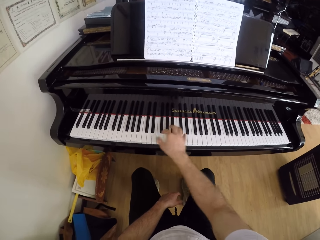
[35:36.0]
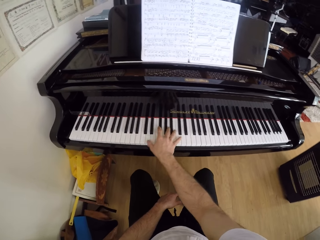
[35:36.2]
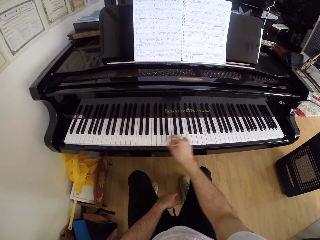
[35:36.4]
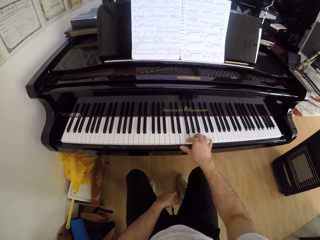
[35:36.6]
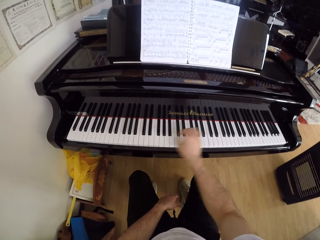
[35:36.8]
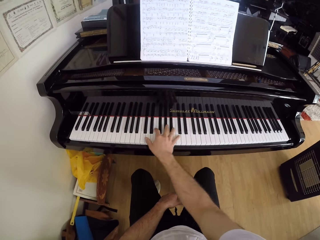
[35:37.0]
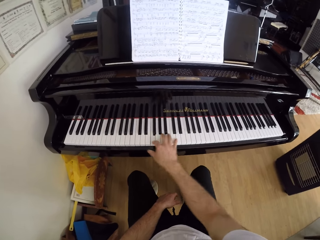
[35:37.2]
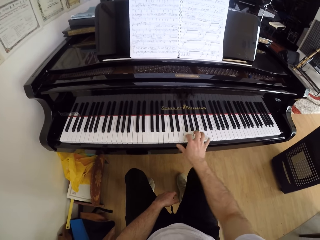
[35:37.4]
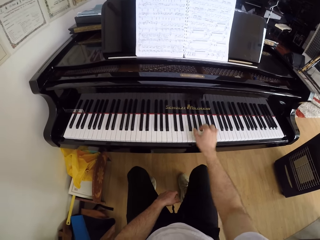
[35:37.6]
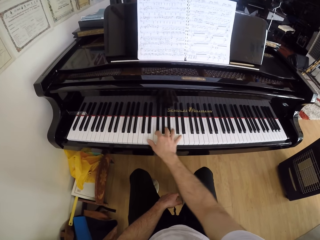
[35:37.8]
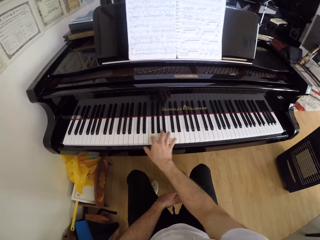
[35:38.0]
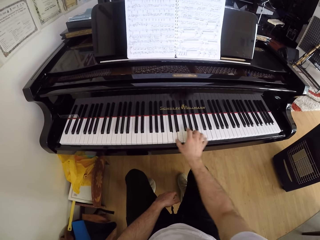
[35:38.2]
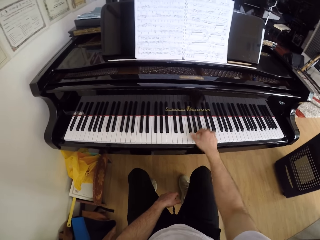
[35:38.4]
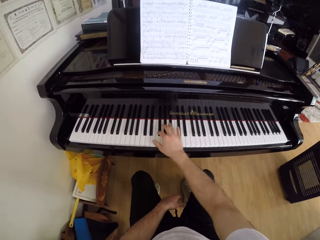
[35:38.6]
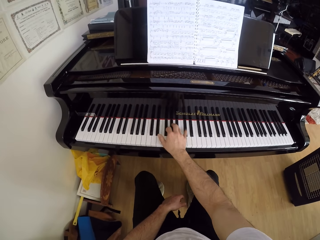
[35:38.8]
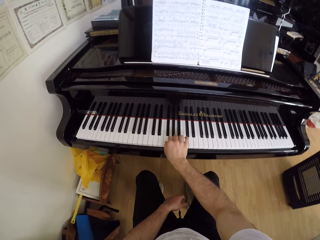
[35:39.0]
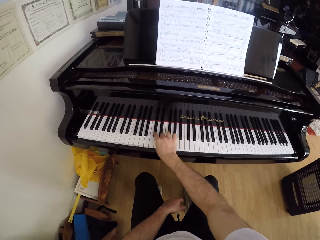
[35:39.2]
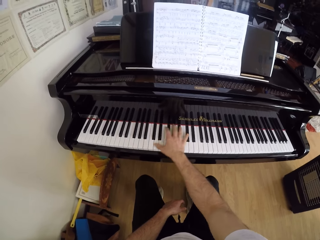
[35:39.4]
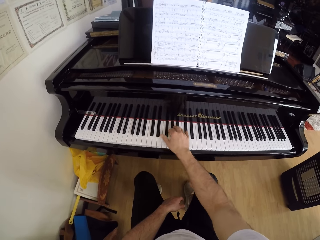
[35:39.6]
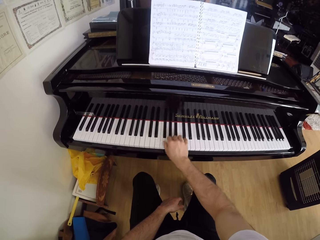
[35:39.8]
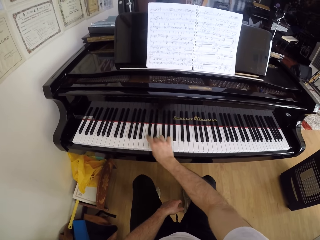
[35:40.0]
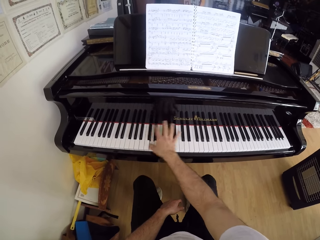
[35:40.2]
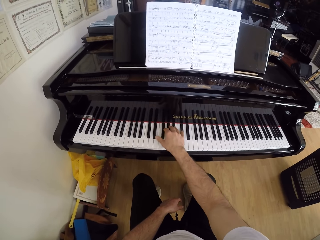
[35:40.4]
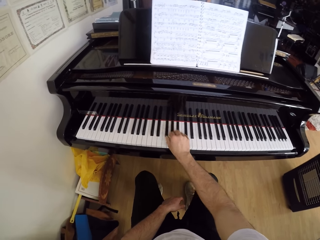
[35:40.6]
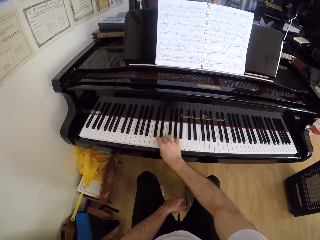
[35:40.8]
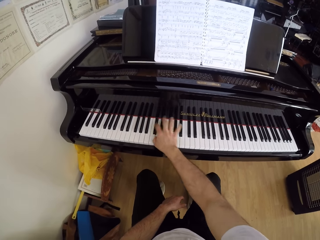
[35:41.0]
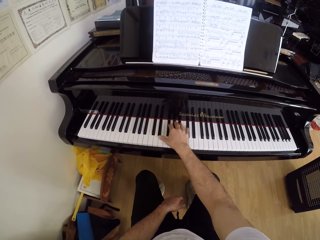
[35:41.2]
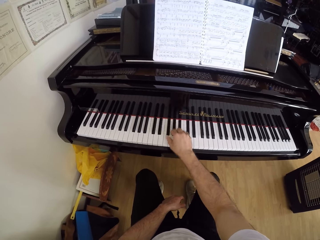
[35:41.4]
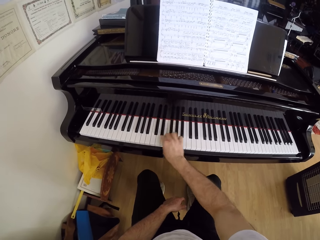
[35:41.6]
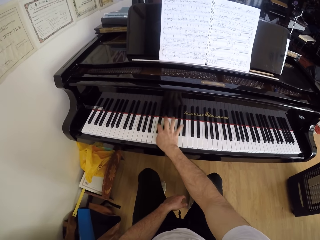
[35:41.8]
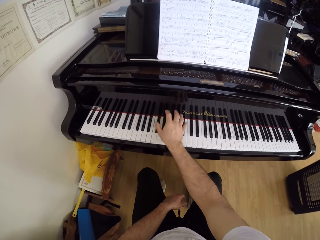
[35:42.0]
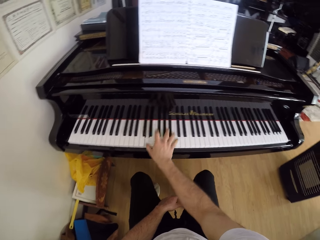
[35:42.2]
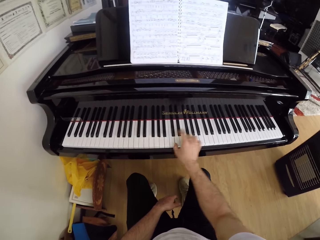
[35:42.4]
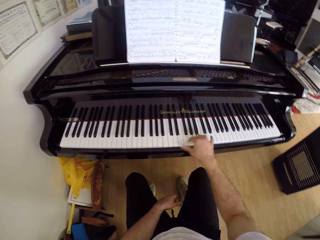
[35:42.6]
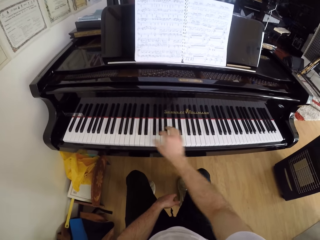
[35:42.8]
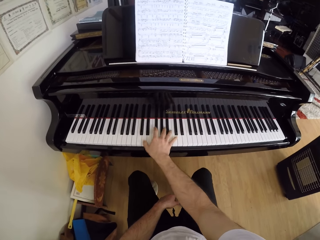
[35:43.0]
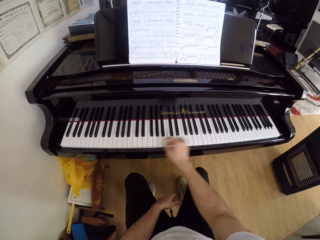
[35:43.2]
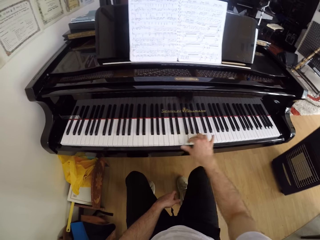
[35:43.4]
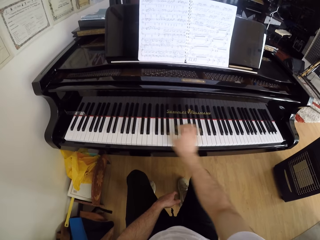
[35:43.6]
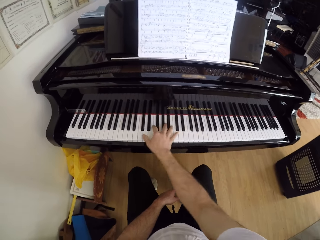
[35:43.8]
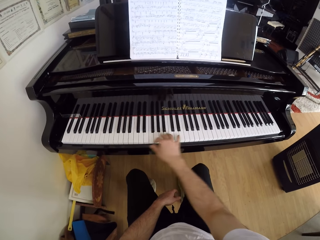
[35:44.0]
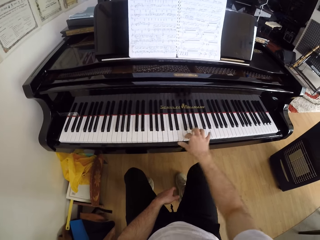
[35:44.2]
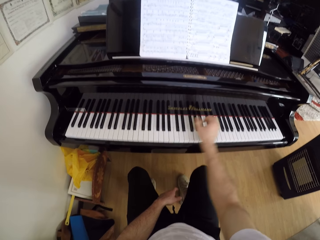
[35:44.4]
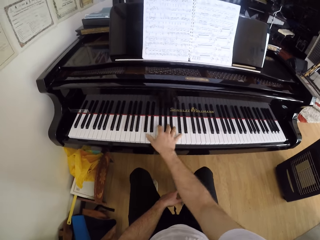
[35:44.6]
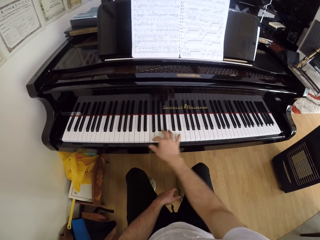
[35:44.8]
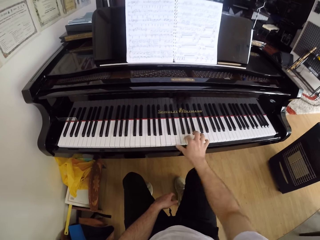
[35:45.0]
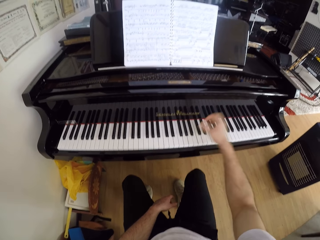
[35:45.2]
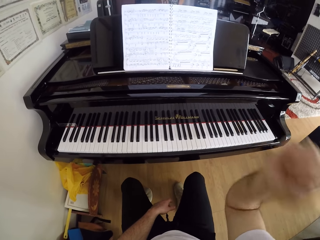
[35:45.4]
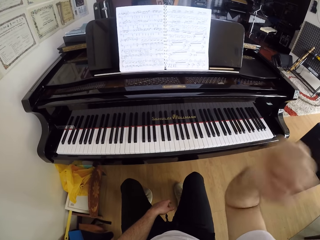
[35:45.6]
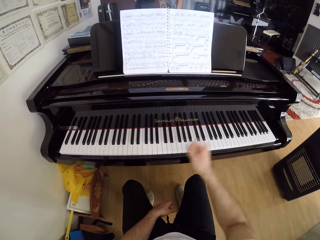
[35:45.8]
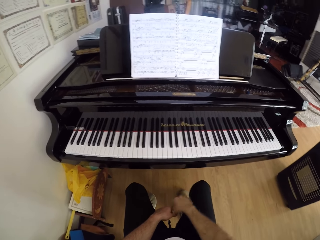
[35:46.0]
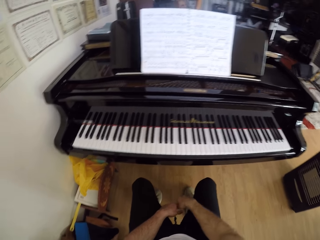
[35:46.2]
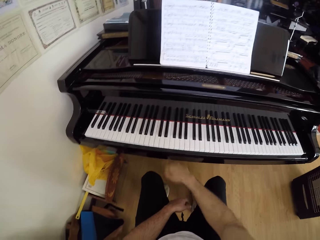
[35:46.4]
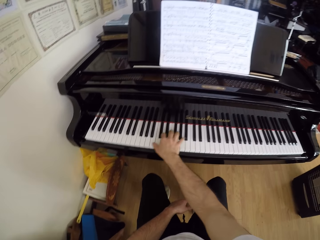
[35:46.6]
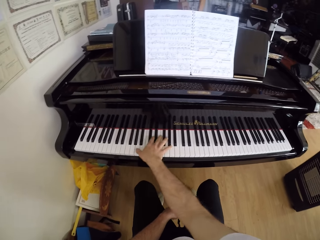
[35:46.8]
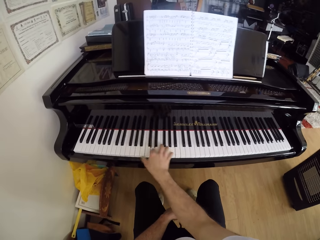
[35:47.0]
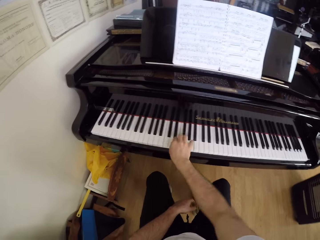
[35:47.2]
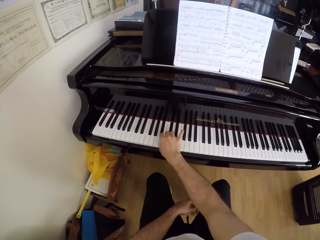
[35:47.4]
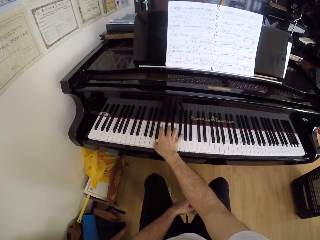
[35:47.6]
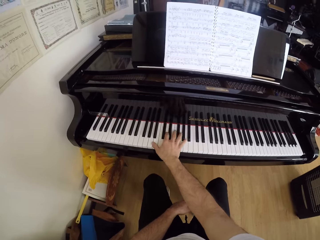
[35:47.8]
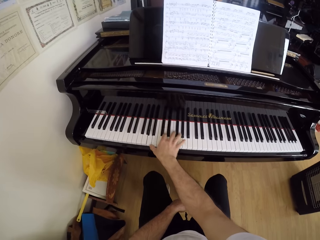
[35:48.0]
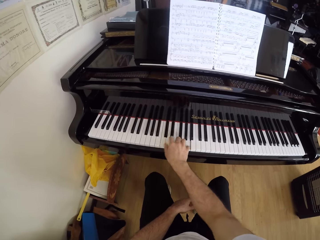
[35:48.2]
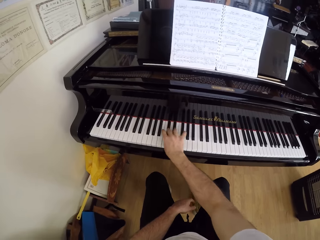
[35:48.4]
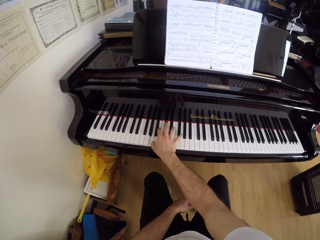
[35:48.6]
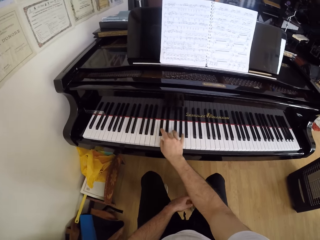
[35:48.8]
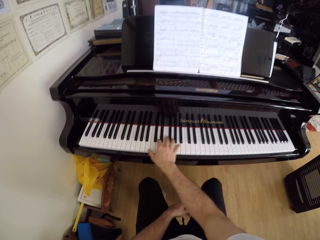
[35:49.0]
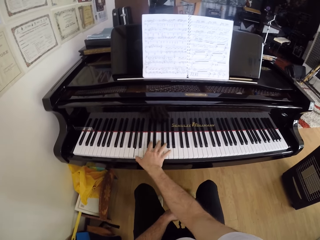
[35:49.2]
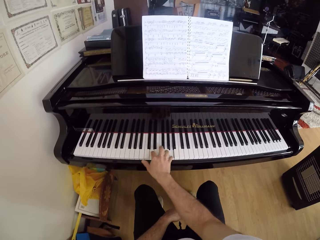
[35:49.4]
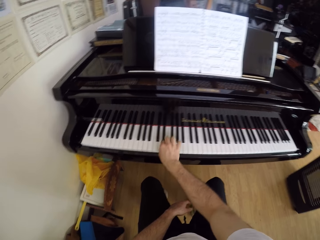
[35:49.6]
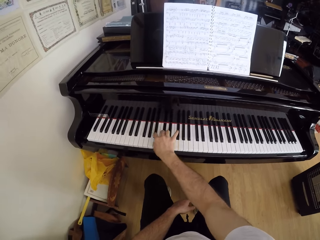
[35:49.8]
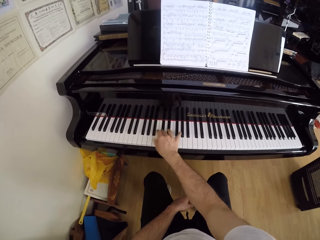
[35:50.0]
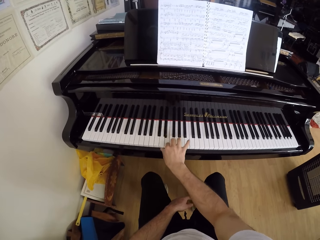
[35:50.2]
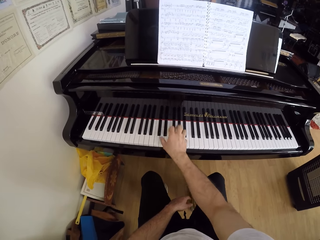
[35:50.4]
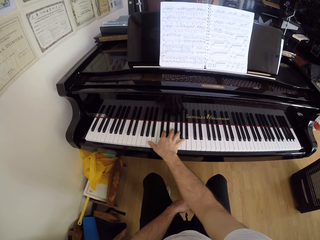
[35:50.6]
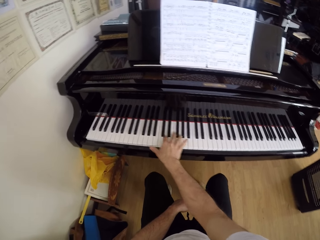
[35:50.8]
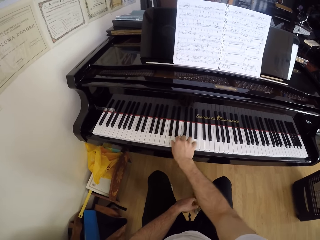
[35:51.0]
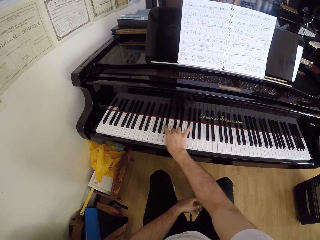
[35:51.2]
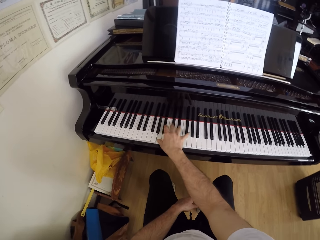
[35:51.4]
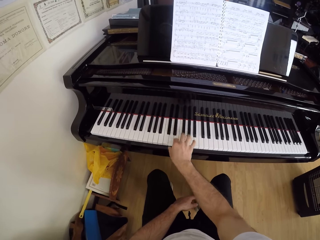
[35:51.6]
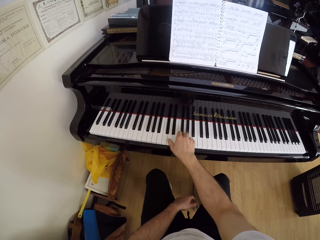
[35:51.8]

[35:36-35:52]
The camera wearer moves his hand. He plays the piano with his right hand.

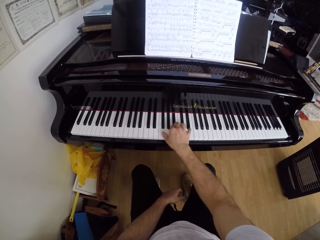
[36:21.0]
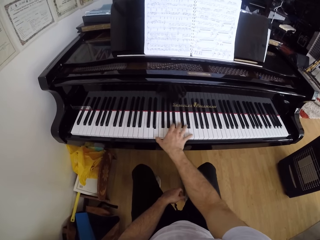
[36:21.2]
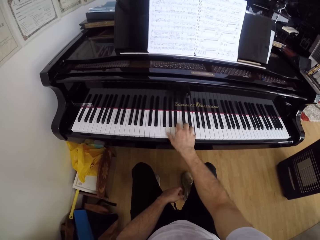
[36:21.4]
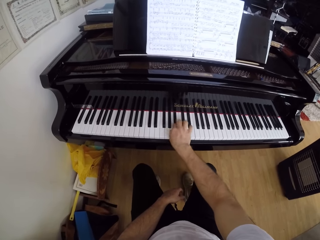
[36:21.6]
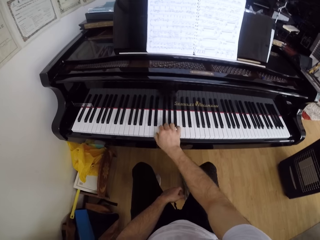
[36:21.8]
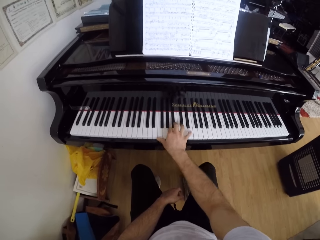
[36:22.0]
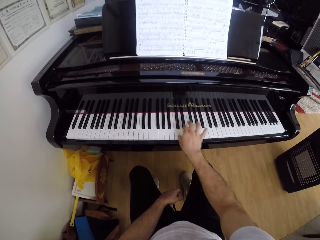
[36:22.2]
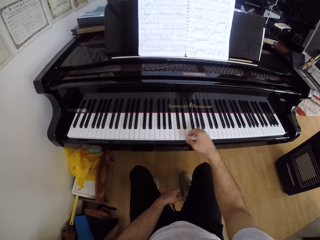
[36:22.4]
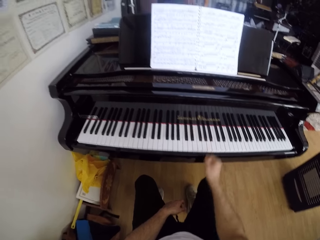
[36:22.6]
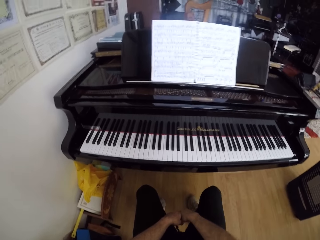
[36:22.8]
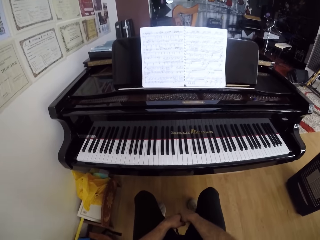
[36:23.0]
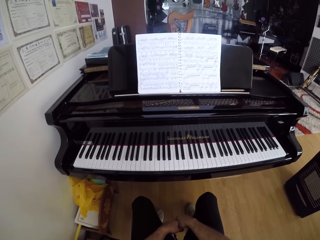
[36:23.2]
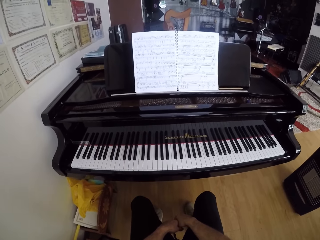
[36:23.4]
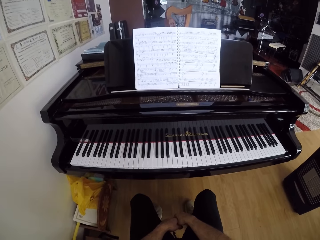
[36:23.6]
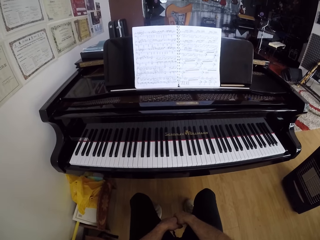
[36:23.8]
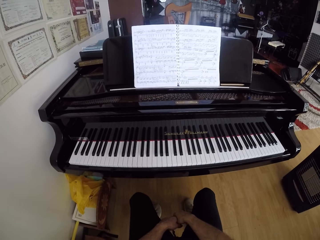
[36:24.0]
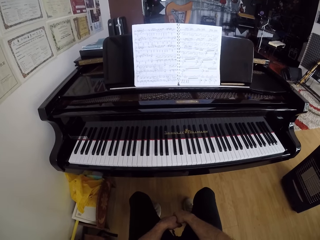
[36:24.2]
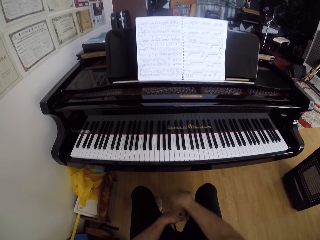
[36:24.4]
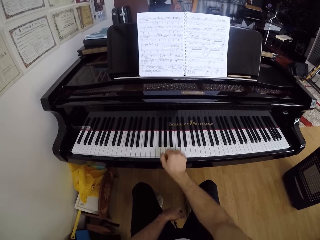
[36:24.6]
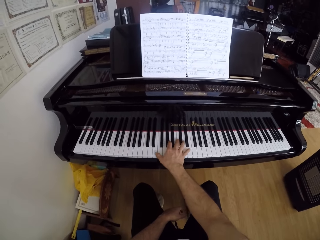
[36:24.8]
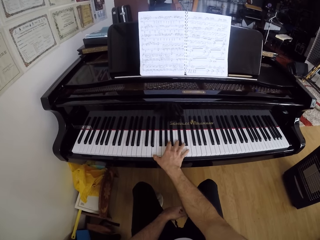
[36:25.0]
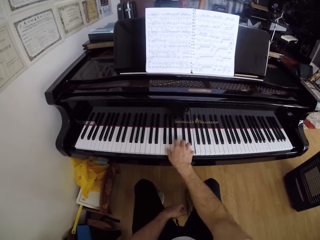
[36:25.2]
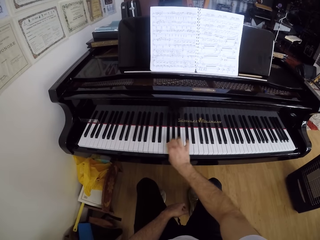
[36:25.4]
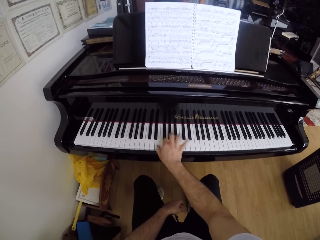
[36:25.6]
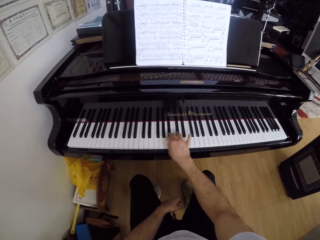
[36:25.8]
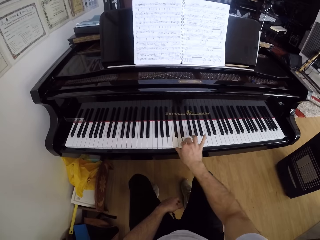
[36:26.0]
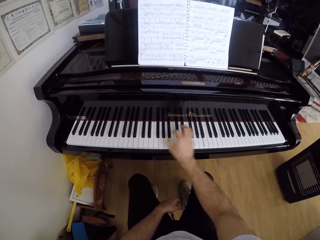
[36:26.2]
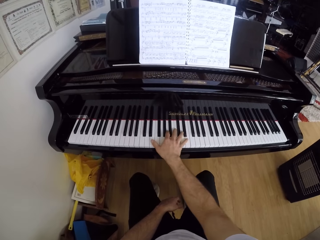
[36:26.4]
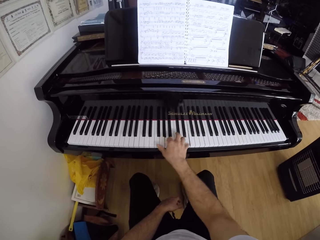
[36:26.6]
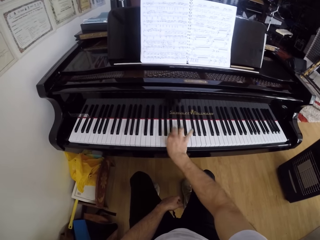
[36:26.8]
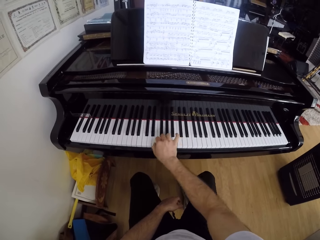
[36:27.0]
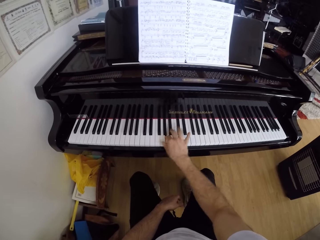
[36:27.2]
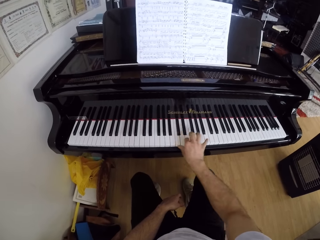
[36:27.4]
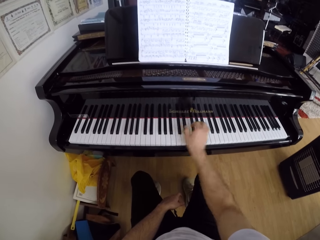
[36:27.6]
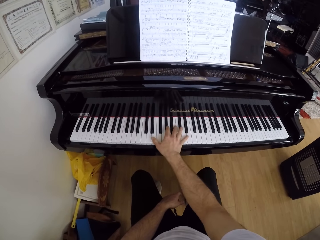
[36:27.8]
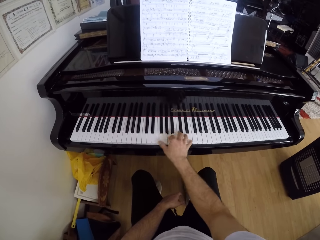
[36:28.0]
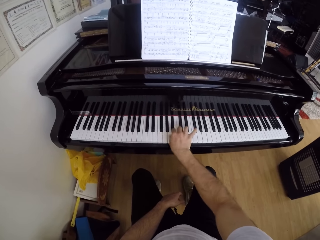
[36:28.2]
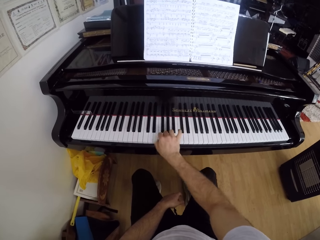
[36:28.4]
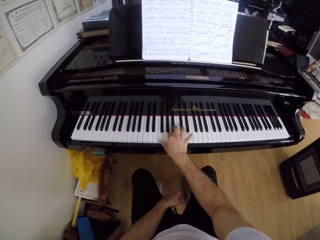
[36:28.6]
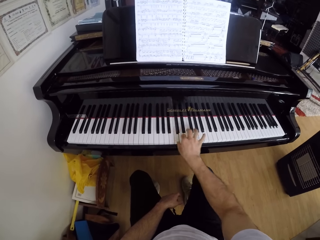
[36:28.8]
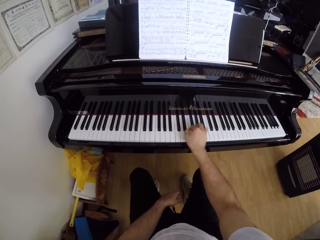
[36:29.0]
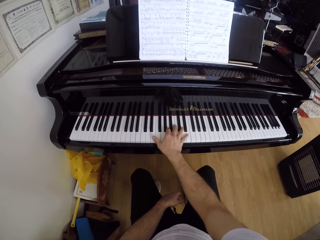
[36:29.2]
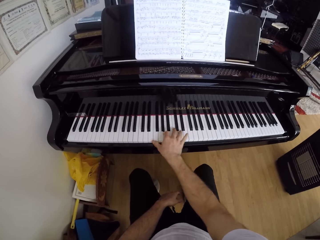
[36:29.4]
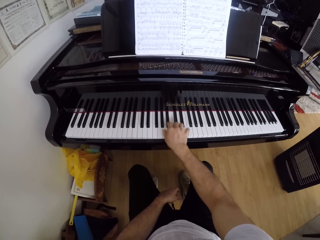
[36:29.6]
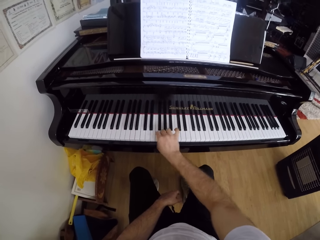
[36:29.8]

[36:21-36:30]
The camera wearer stares at the piano. They play the piano.
